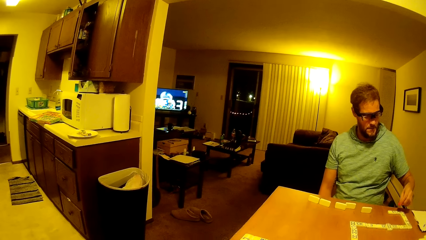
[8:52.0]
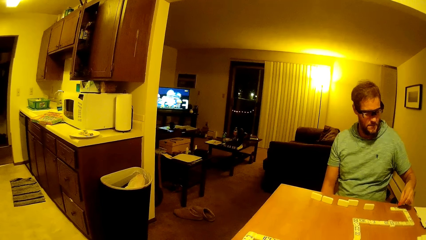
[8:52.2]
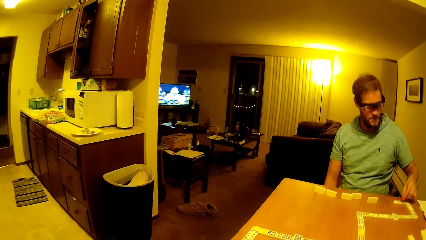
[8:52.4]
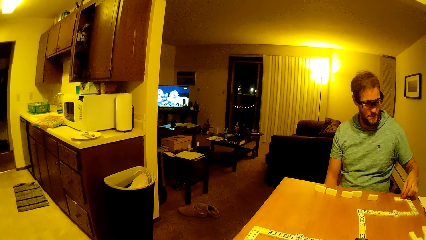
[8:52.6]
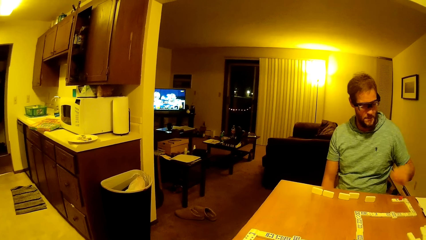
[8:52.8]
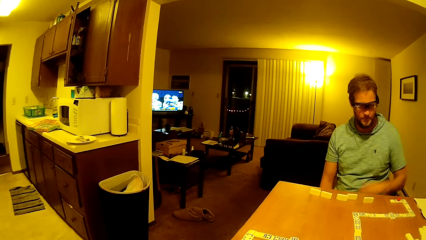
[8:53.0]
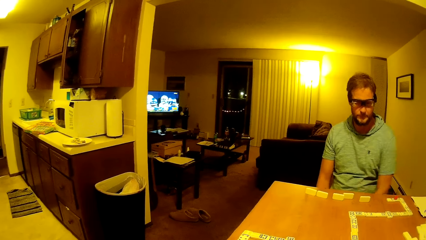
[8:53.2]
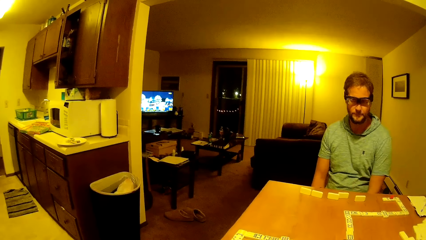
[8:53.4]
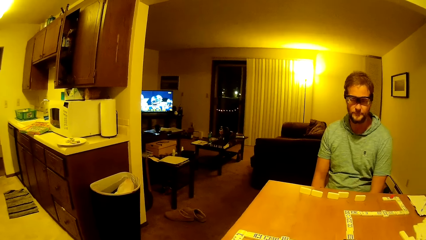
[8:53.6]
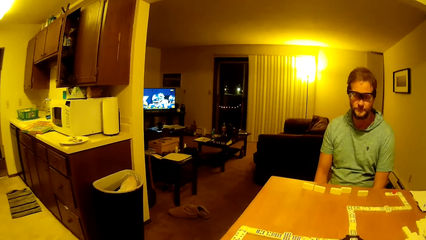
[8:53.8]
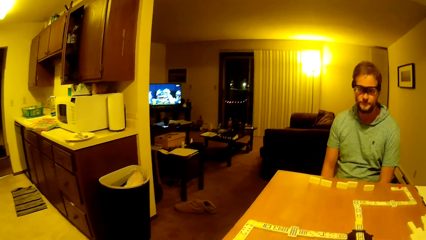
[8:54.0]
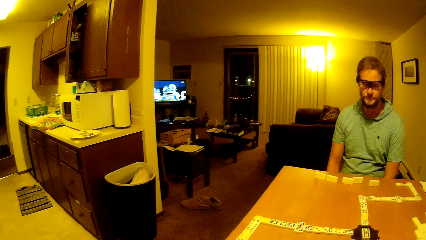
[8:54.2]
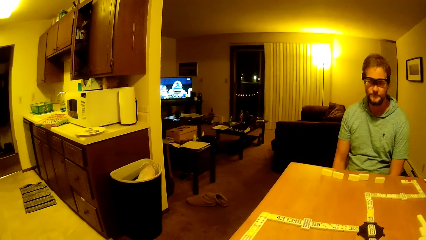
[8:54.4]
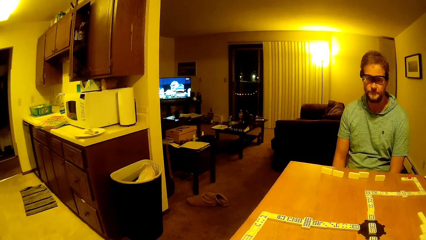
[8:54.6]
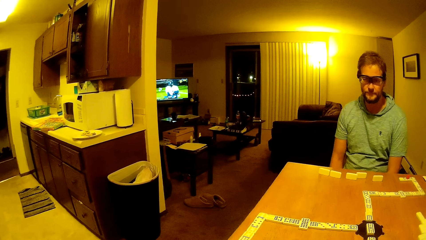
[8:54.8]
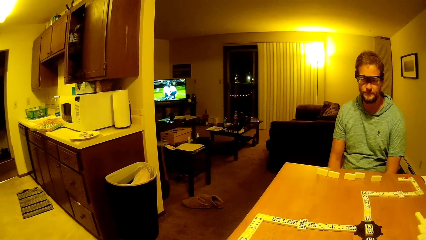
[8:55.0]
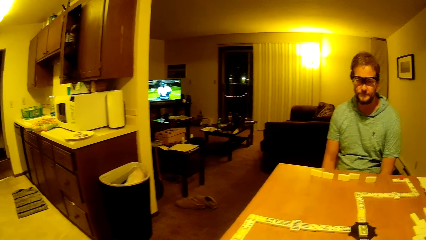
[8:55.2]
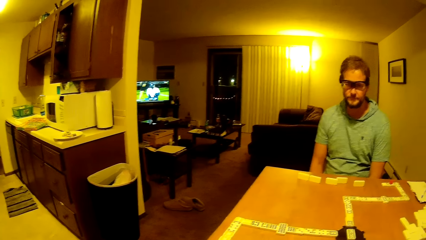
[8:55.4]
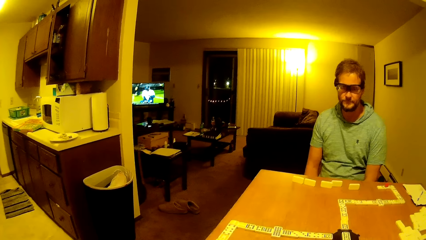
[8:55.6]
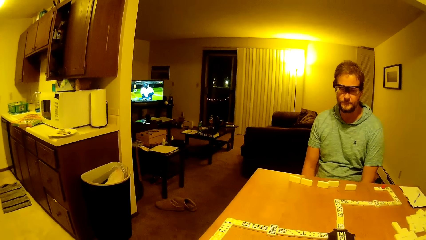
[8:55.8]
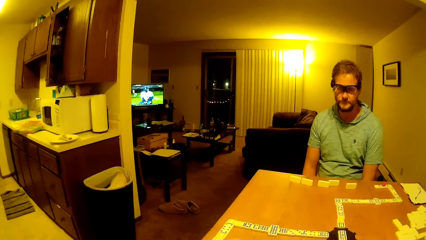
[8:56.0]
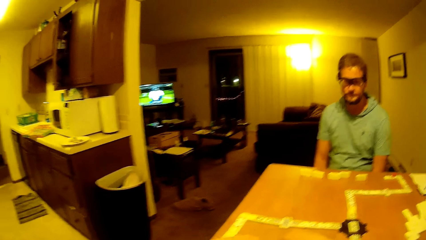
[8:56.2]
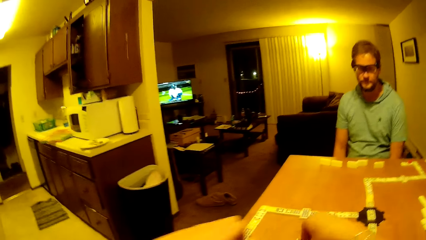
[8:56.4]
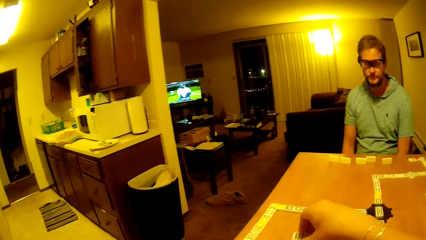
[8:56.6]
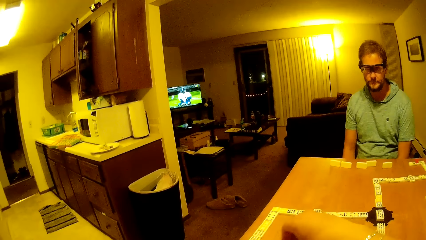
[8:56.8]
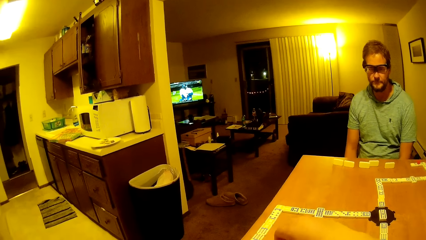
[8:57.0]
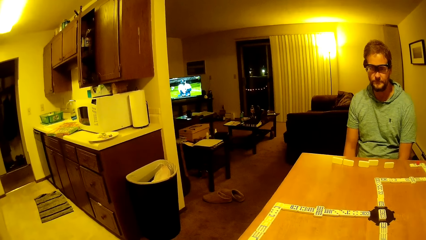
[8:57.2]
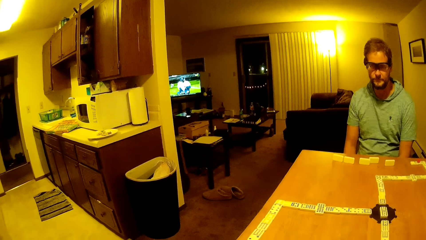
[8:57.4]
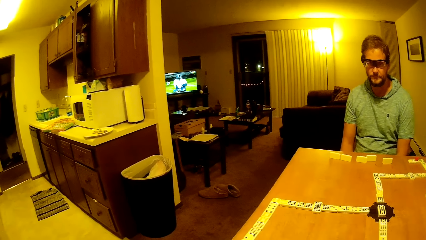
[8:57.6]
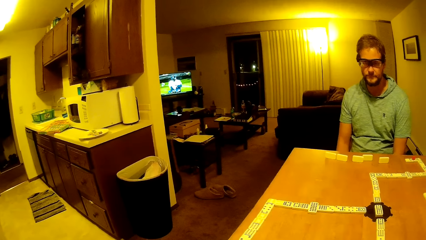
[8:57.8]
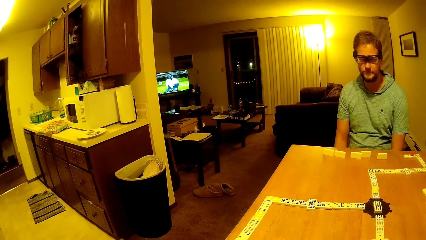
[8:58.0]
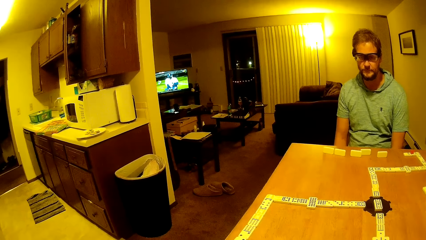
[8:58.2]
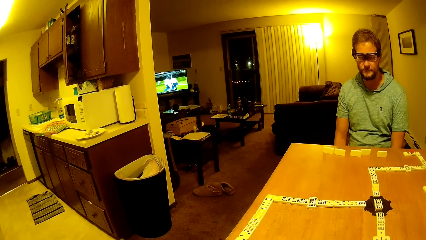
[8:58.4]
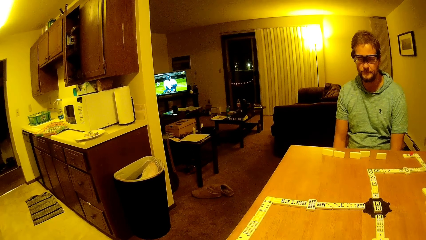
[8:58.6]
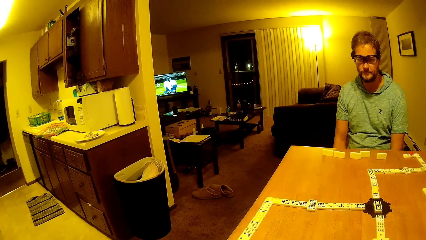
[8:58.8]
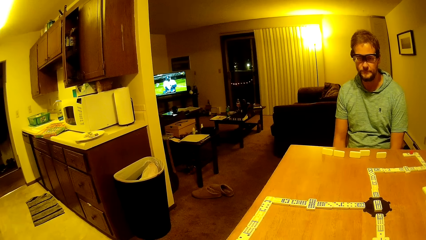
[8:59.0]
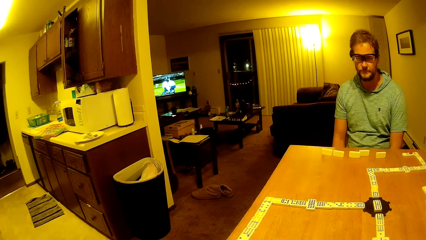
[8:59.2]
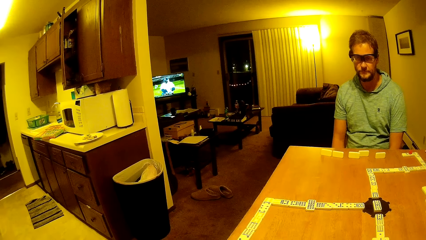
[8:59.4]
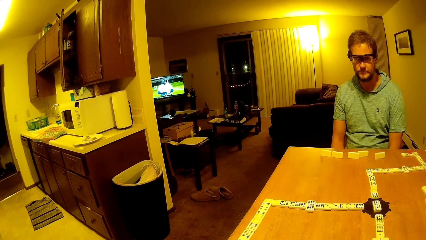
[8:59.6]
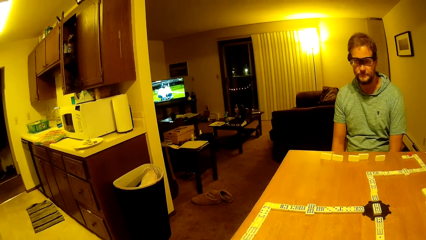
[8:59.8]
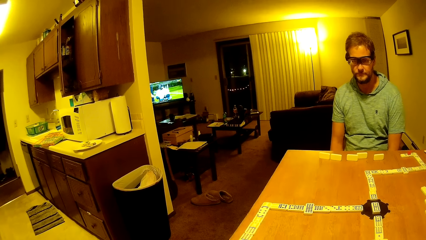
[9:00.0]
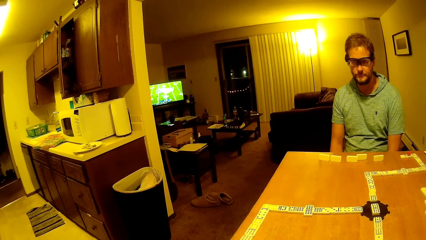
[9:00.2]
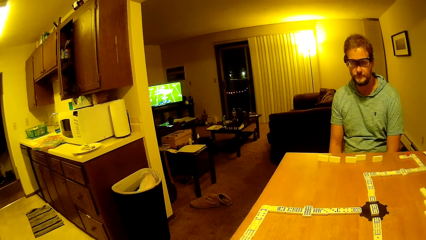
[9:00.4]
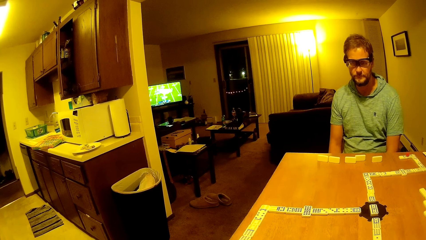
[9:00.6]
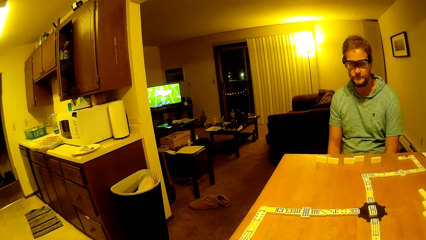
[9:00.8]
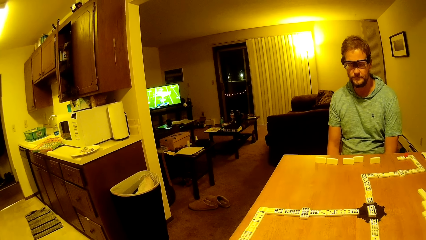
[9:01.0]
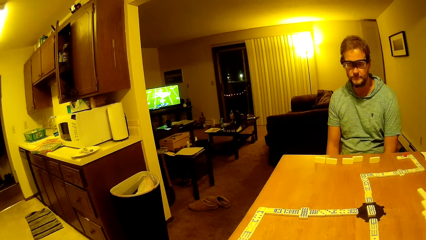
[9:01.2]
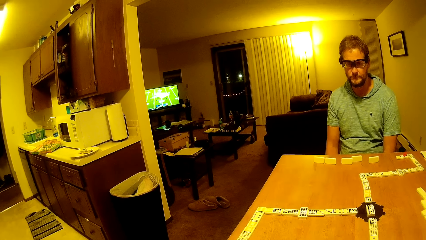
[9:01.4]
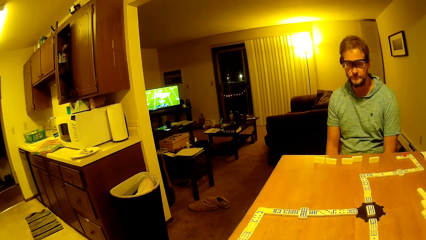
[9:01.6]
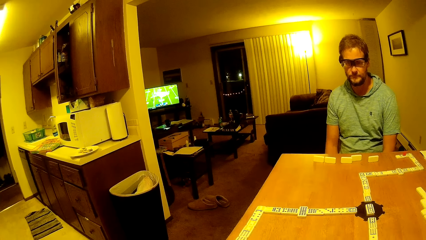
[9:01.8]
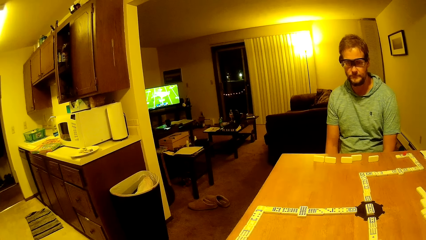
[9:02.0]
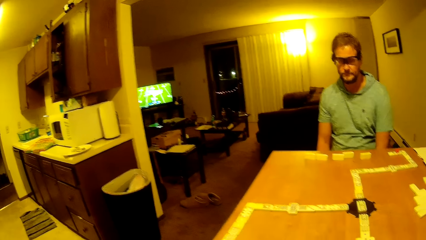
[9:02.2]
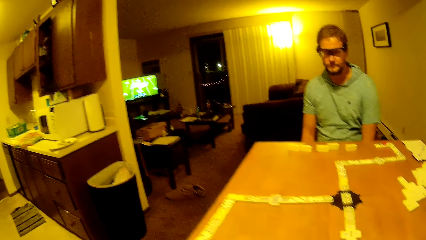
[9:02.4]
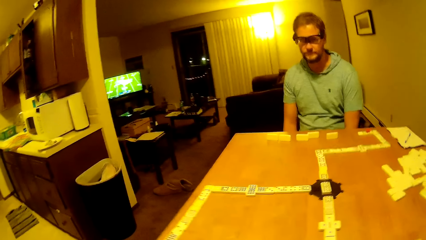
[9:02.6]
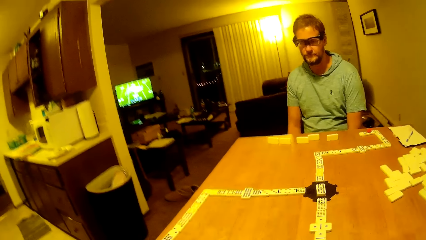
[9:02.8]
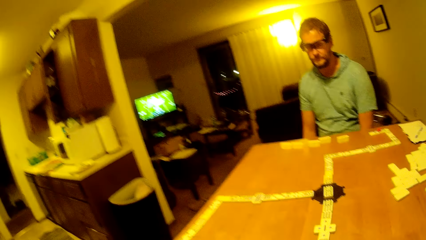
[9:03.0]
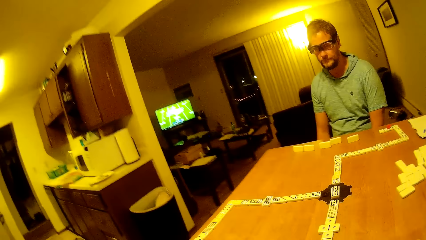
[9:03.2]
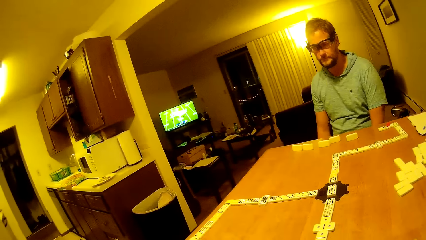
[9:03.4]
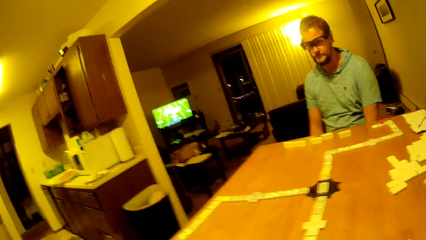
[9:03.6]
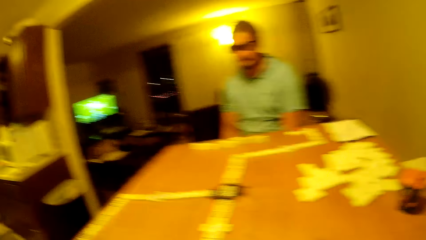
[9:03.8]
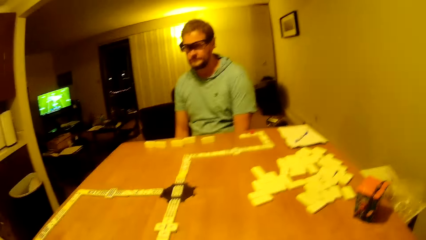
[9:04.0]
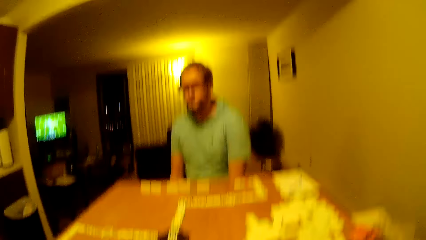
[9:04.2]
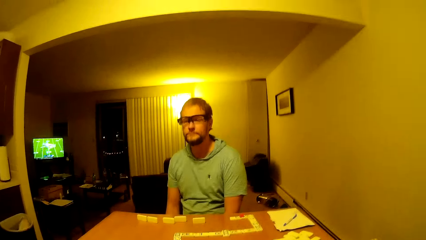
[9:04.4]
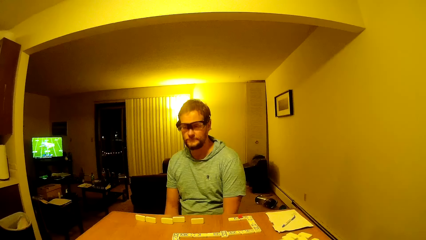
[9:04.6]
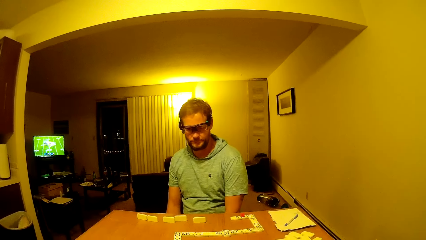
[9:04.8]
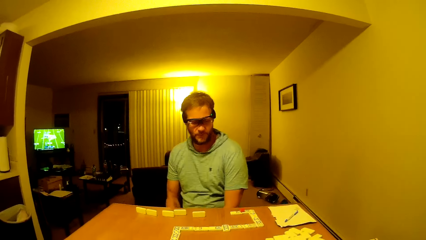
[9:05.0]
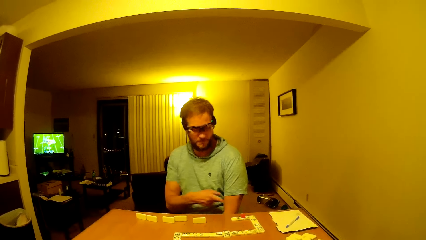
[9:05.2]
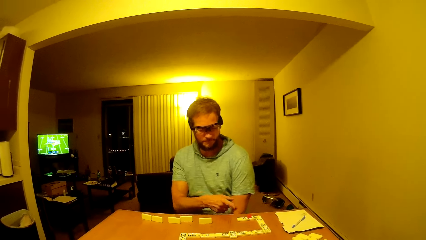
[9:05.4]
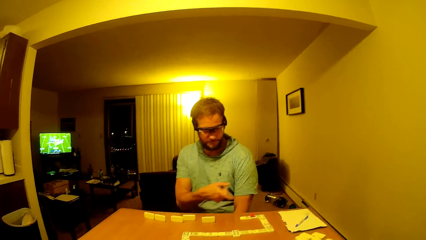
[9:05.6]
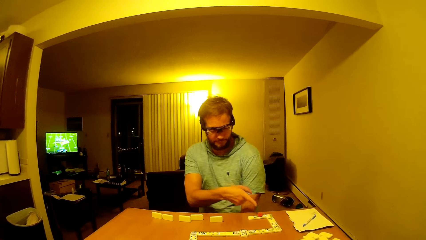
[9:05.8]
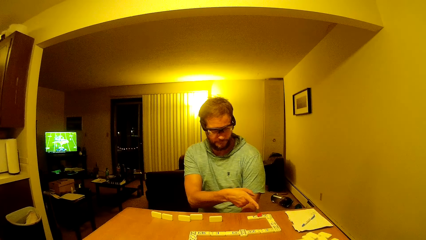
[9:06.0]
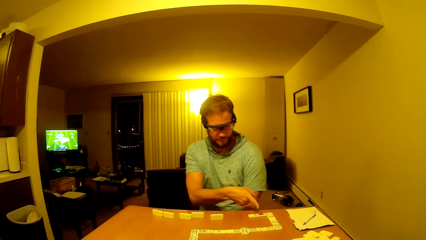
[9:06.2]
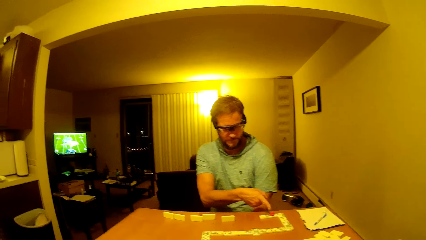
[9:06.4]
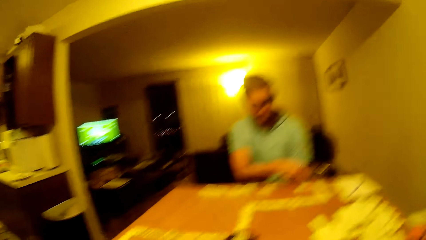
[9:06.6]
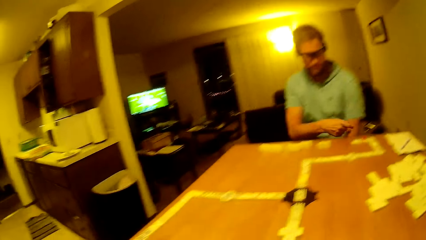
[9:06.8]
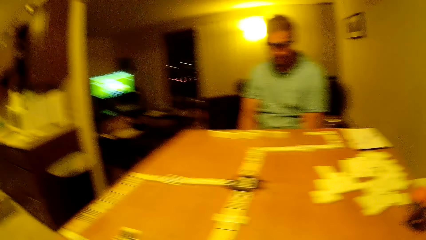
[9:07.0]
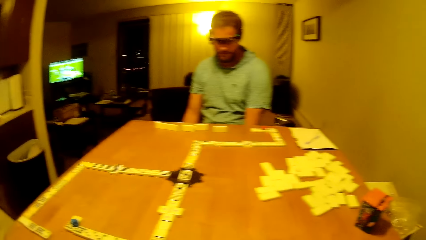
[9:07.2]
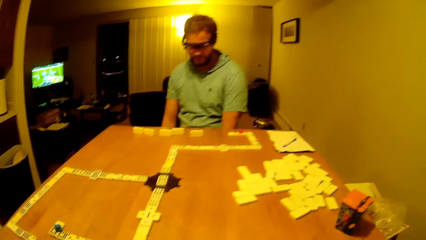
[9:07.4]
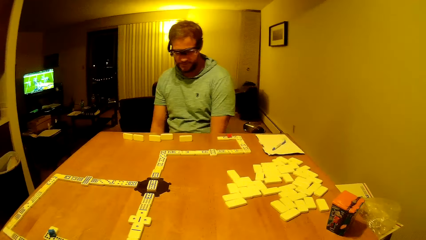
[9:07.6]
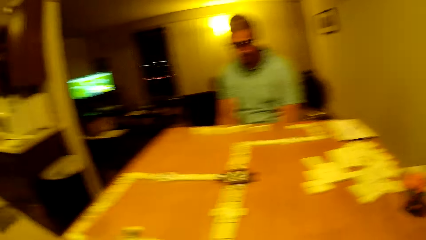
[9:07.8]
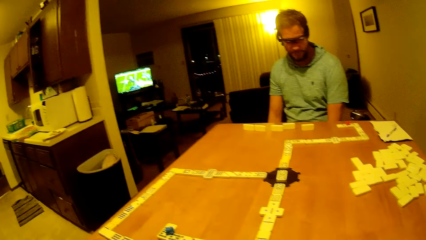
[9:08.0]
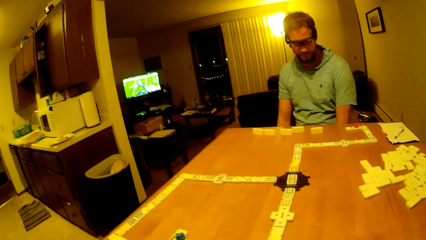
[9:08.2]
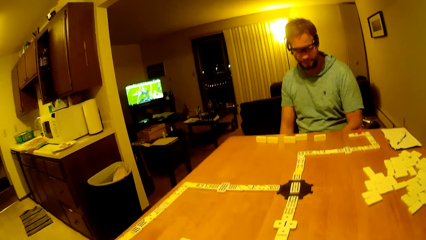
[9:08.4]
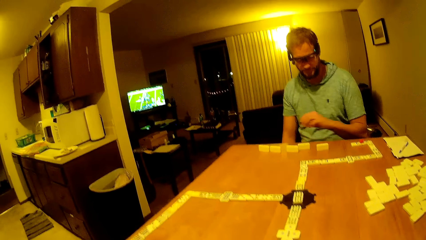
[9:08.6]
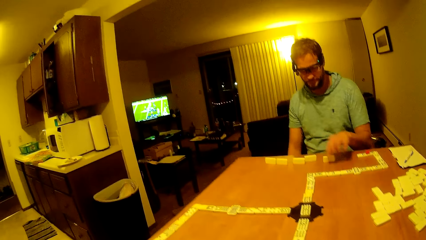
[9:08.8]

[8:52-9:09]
A man places the plastic on the dice and puts his hands down. The camera wearer places the pai gow tile on the table, moves their hands forward, and looks on the table. The man points at the dice on the table.
